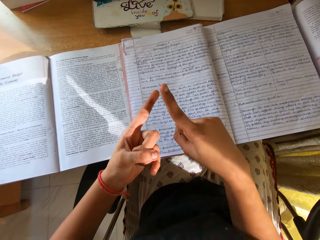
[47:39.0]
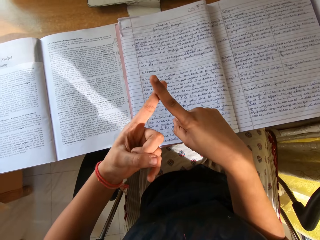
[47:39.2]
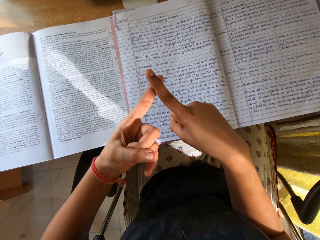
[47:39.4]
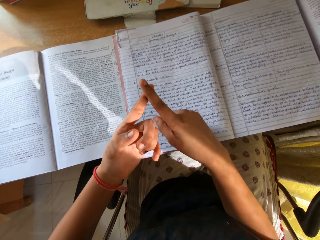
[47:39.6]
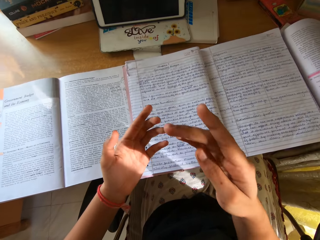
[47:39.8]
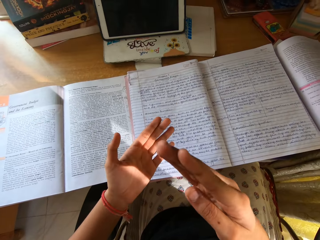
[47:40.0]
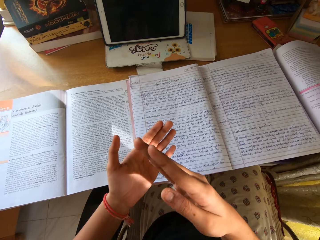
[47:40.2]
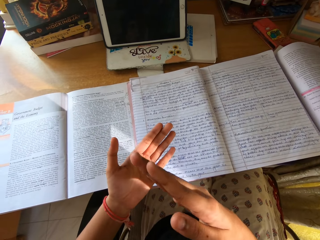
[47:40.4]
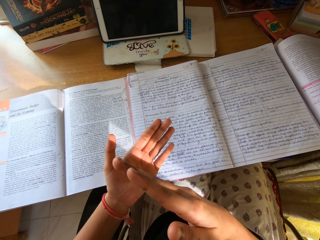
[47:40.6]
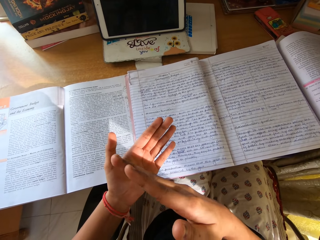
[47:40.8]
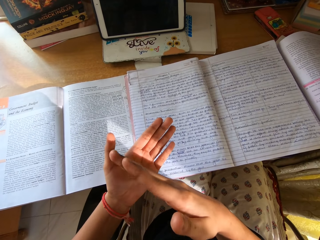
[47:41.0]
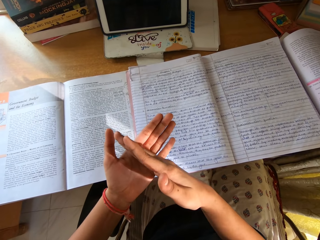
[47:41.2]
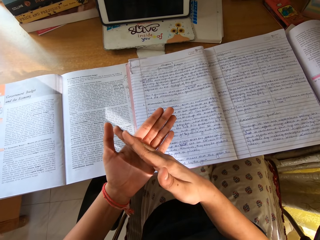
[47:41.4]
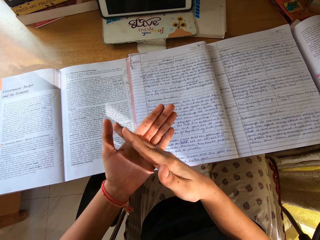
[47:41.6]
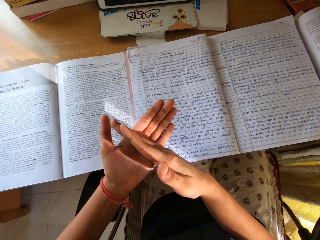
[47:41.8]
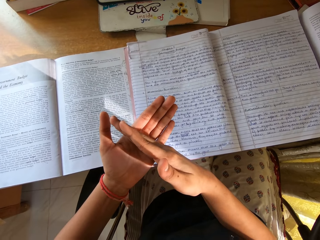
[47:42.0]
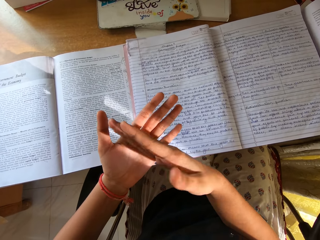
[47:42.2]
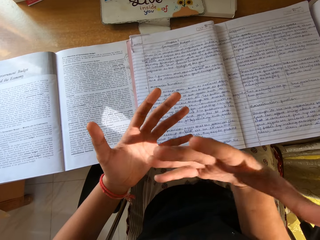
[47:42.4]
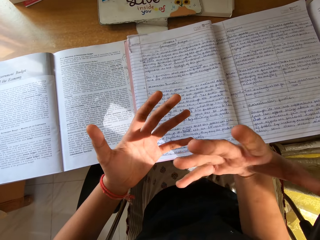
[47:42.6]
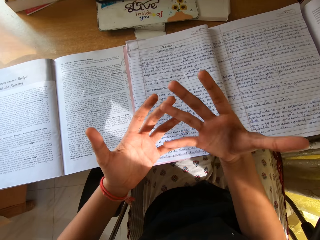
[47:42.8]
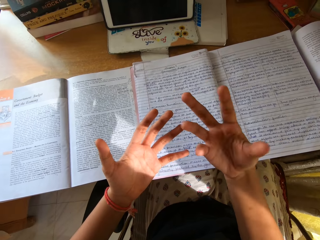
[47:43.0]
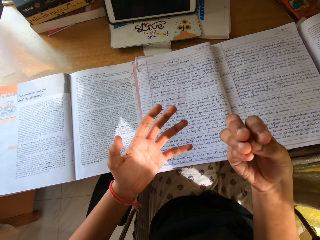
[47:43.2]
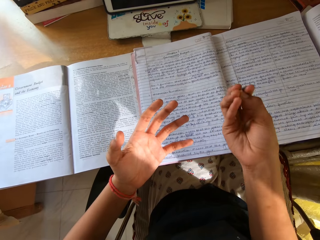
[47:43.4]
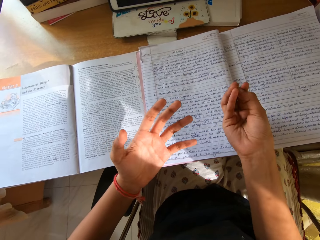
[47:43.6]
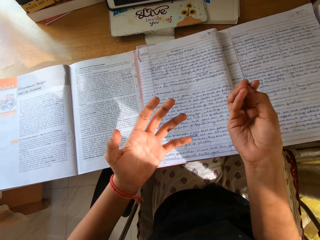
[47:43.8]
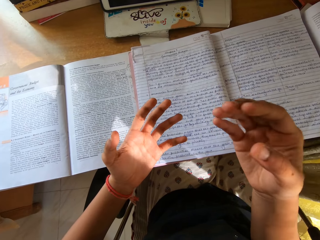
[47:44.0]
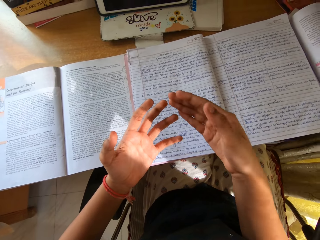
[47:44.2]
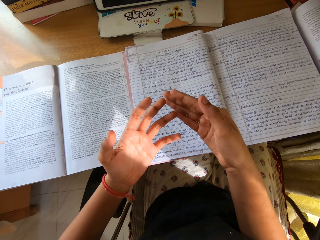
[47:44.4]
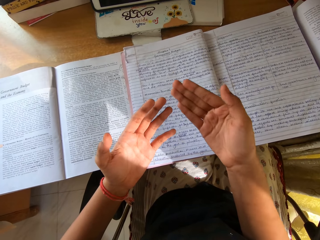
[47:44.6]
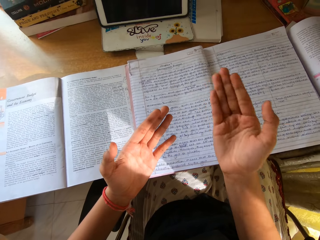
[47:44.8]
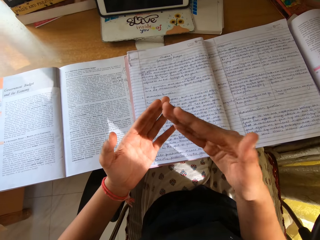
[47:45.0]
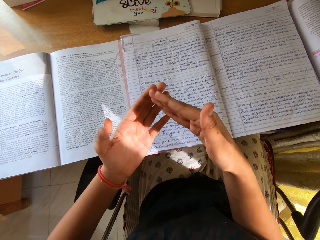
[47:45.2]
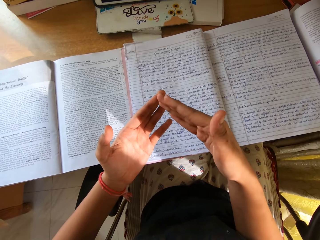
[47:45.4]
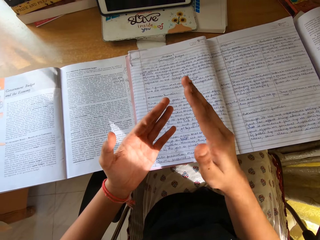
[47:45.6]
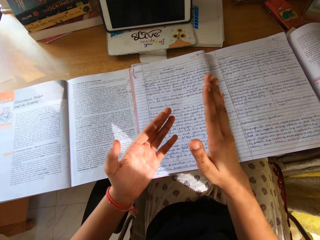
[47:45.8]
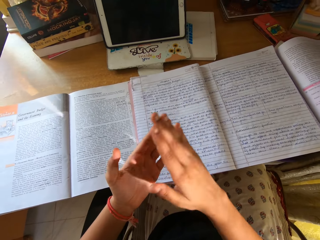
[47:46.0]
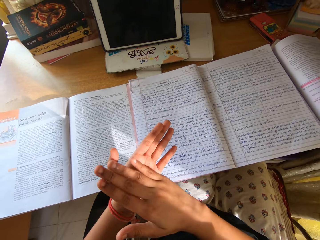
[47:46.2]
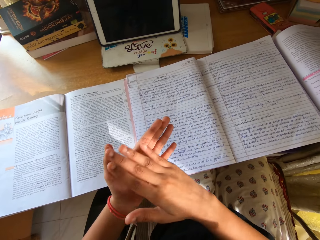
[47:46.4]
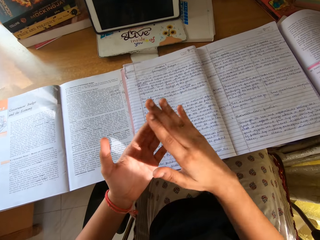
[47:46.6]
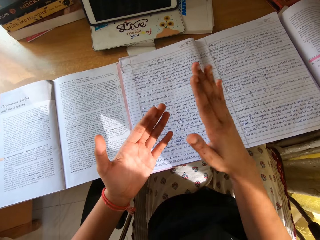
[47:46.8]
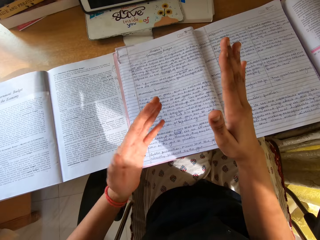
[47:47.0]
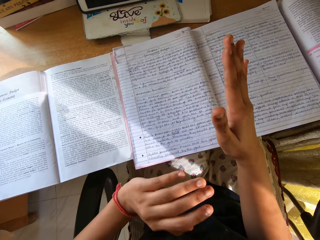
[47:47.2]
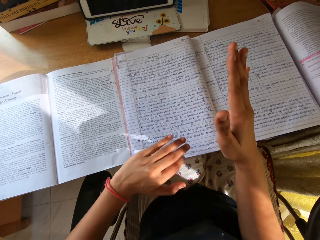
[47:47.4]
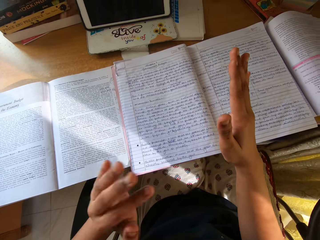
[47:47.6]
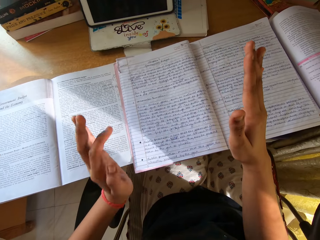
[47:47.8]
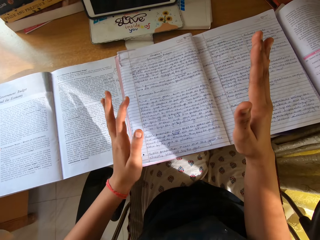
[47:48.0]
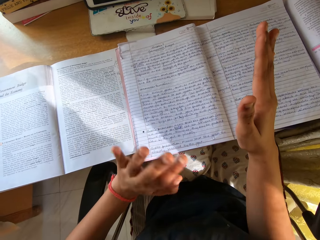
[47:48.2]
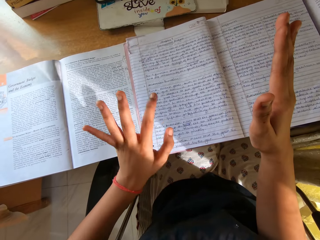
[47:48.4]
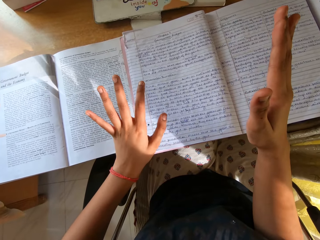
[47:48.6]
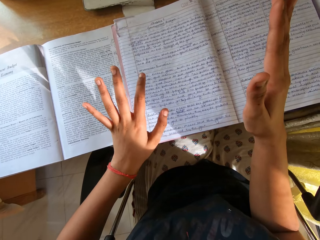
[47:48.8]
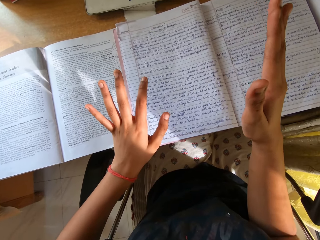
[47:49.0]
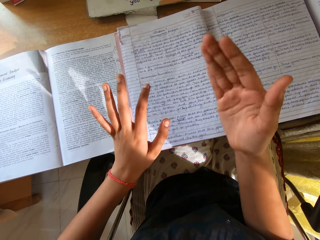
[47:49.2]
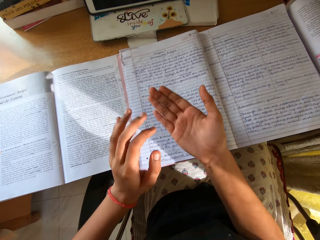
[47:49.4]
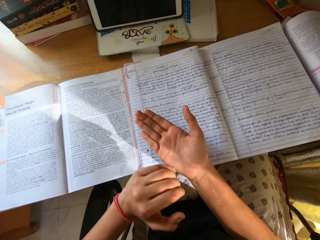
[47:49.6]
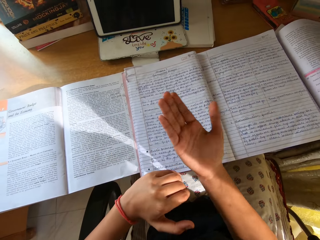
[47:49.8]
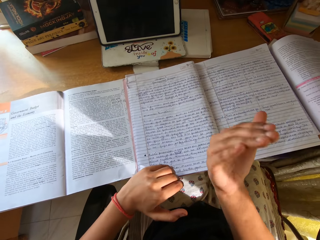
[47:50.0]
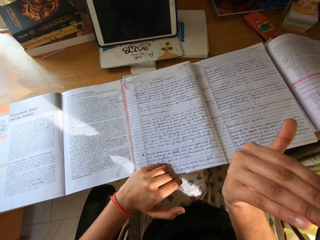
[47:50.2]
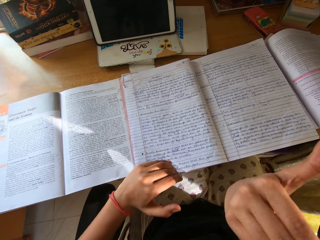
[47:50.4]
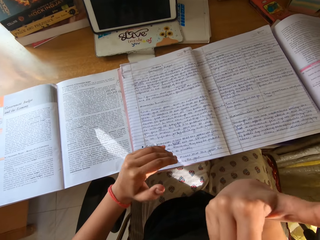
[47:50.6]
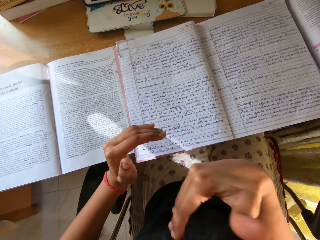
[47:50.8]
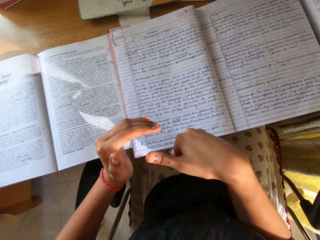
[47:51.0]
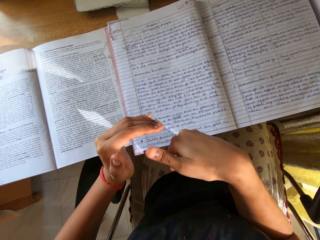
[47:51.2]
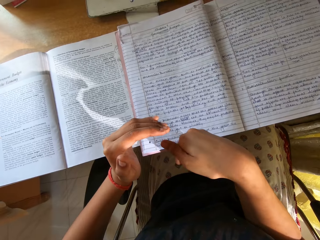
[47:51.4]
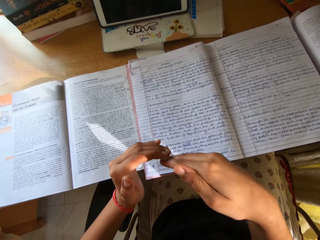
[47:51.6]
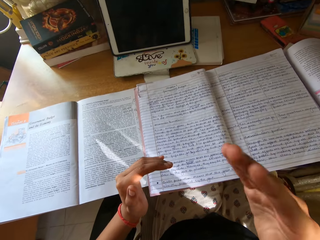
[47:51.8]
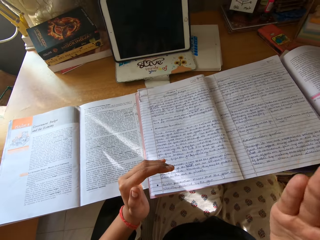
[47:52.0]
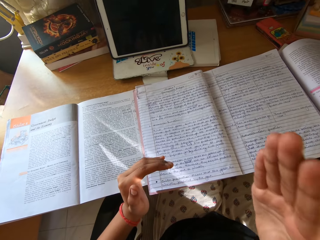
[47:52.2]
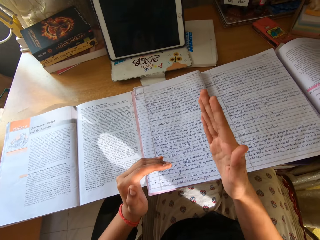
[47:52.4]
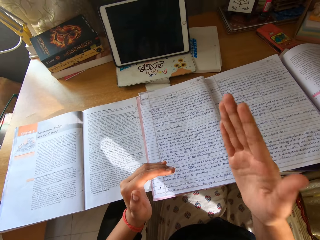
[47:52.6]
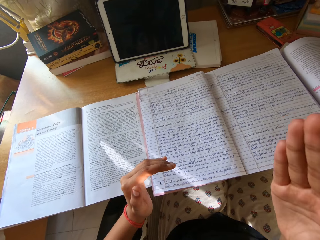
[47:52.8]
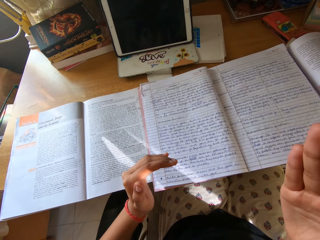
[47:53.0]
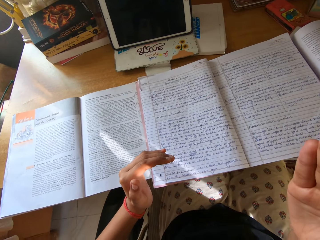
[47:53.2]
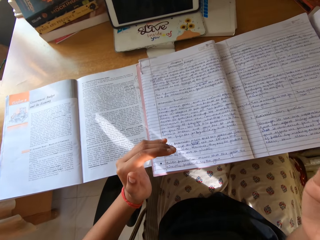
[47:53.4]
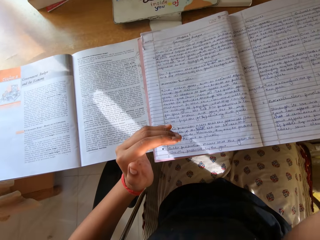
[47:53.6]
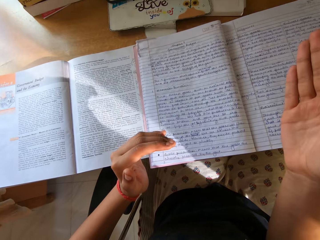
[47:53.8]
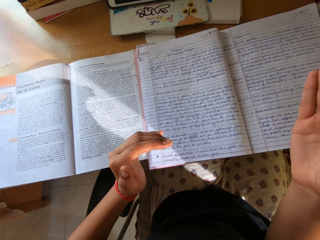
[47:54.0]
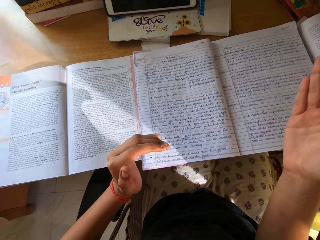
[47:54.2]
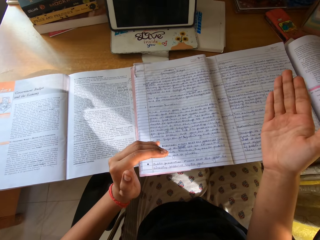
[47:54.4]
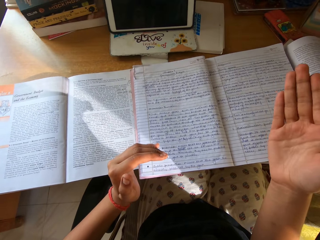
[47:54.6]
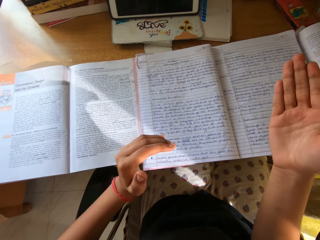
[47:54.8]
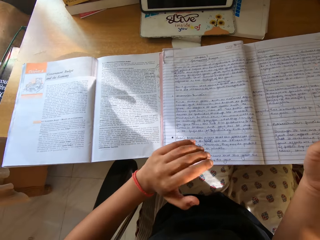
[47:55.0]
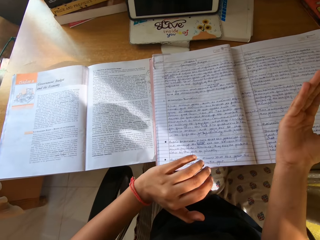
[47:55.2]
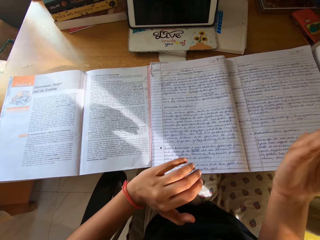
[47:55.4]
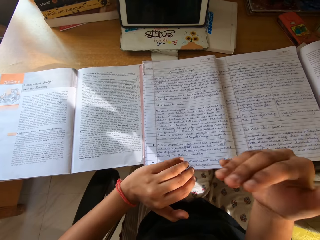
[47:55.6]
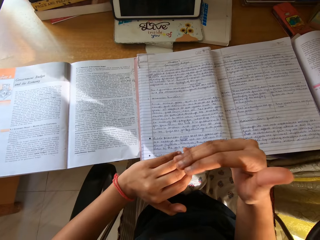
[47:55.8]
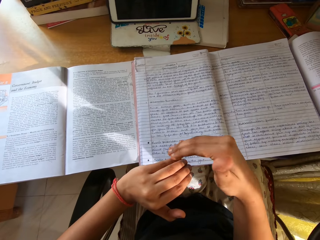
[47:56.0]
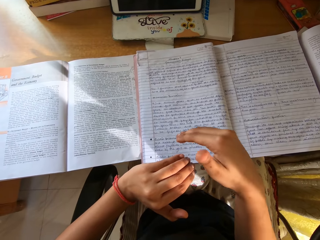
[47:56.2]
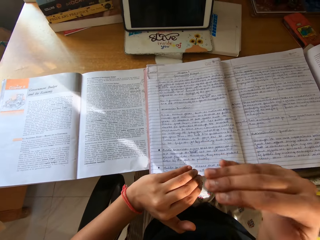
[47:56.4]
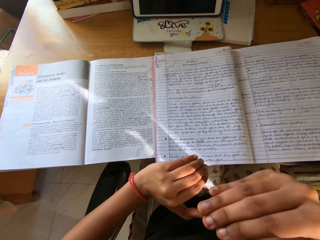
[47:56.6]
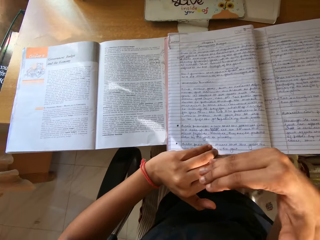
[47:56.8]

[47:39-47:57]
The camera wearer reads the exercise book. They use gestures. They read the exercise book.

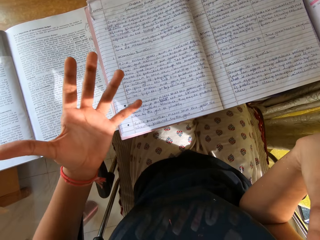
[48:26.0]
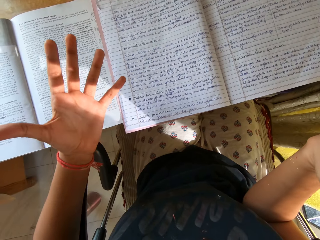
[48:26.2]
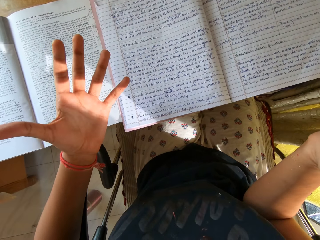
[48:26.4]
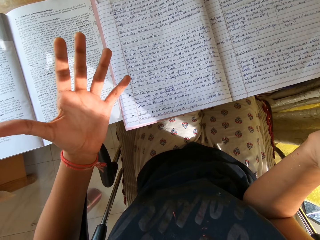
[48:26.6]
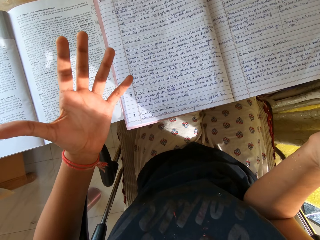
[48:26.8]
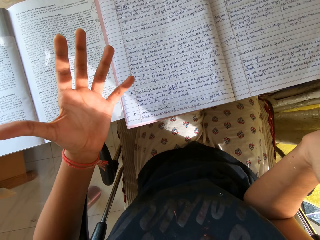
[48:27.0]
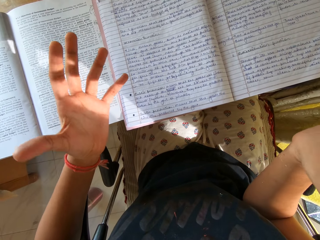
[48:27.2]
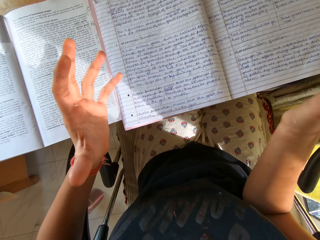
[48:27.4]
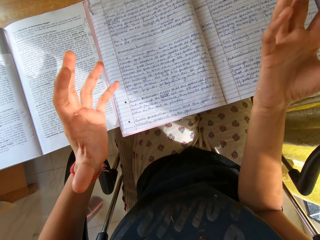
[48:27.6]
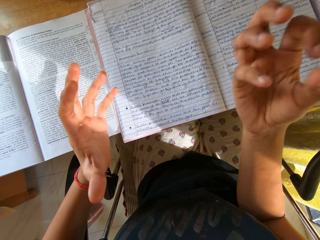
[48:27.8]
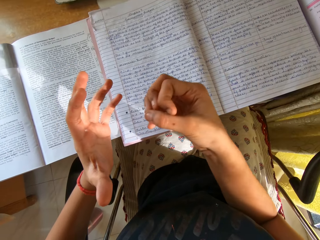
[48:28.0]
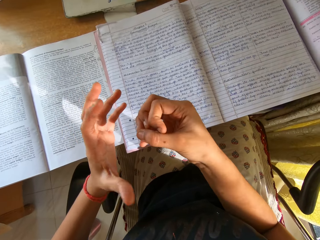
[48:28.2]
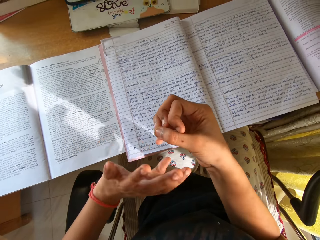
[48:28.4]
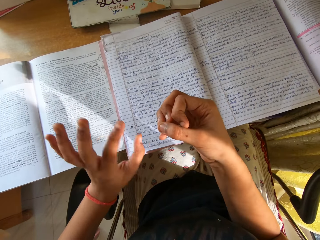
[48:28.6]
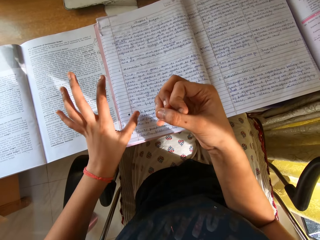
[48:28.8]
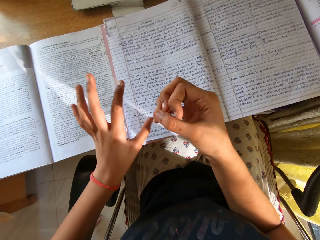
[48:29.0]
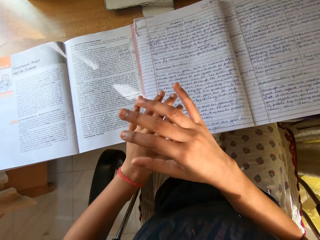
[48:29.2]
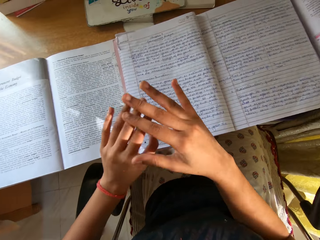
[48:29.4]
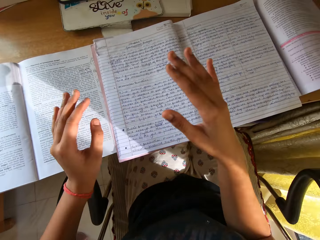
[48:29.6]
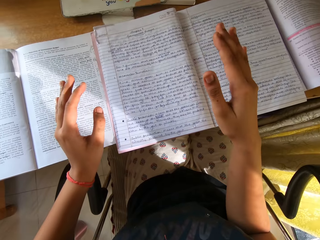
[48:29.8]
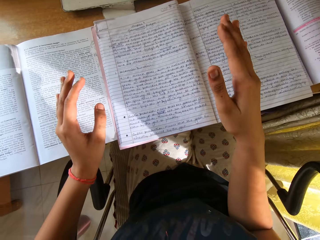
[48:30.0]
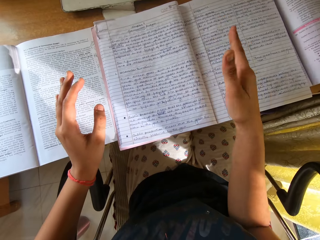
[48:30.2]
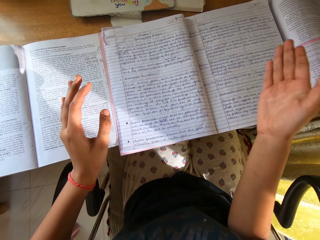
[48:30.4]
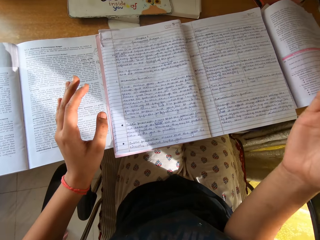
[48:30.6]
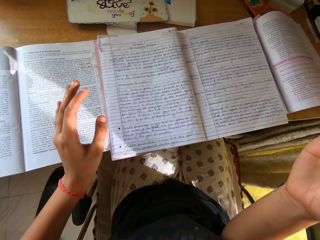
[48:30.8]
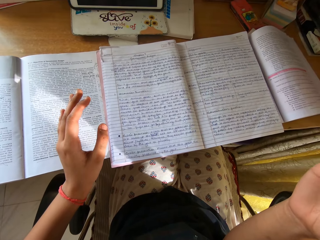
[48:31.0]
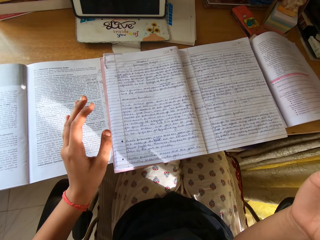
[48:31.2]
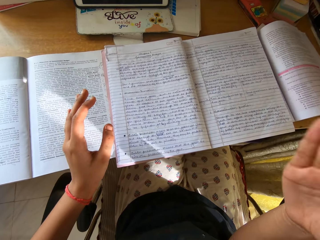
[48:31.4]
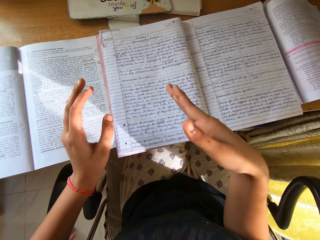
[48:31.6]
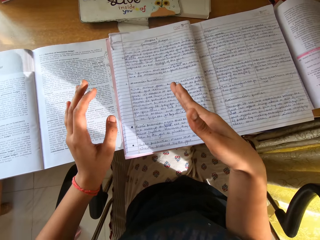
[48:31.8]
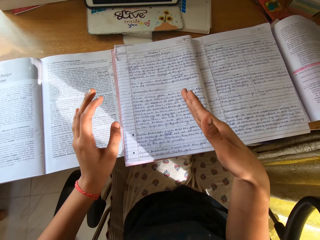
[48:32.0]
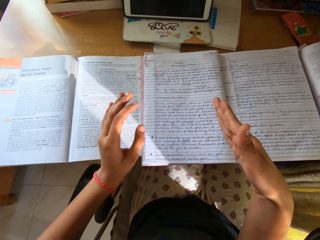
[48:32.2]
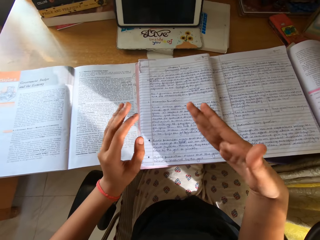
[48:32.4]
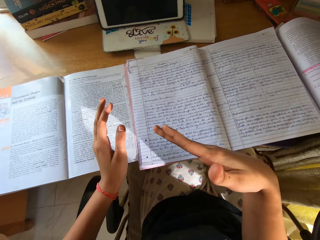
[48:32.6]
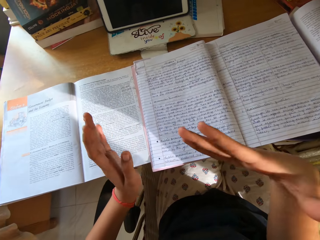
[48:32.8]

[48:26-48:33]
The camera wearer uses gestures. They read the exercise book.
